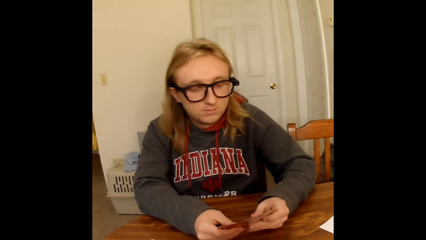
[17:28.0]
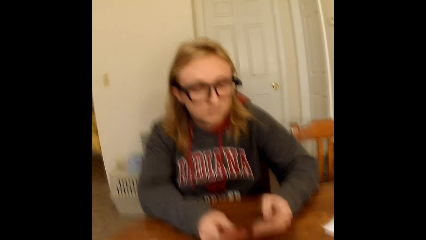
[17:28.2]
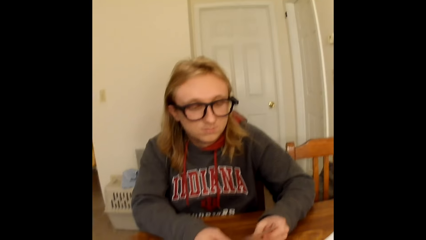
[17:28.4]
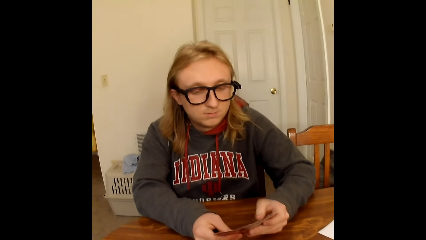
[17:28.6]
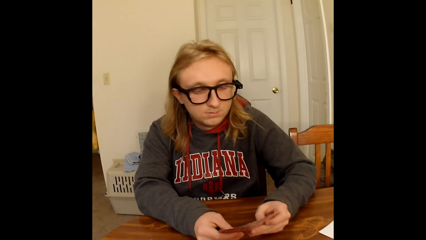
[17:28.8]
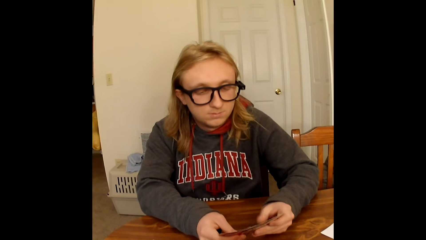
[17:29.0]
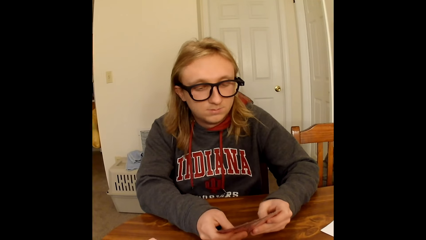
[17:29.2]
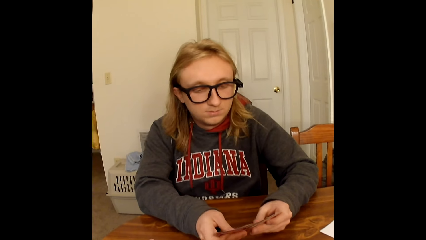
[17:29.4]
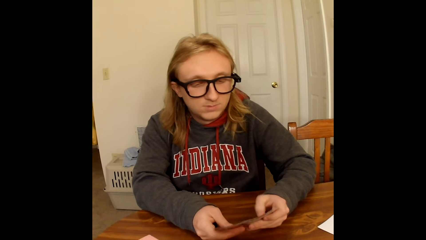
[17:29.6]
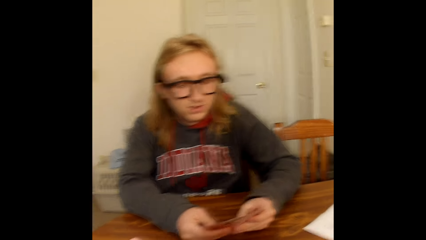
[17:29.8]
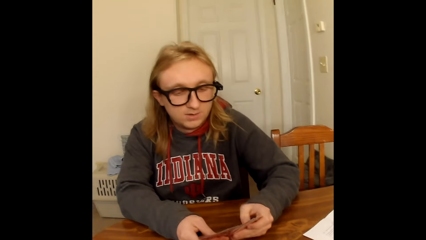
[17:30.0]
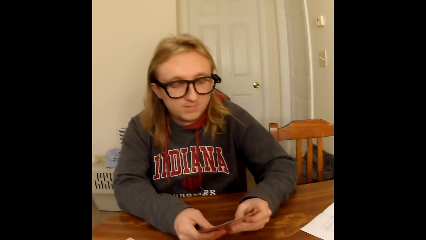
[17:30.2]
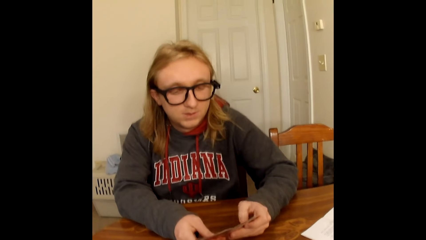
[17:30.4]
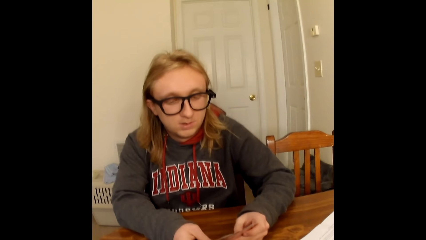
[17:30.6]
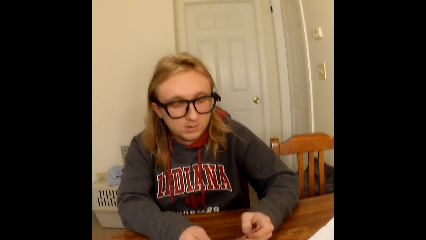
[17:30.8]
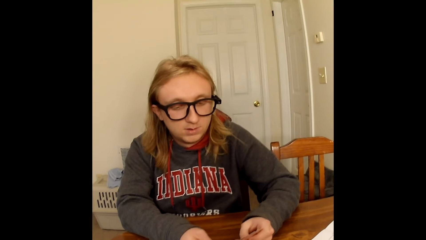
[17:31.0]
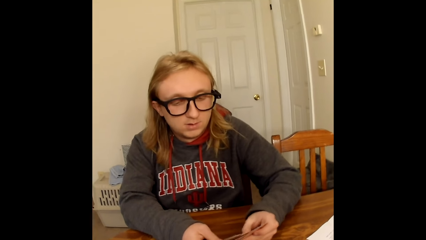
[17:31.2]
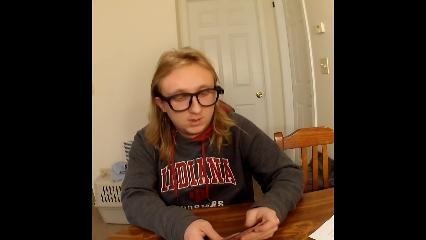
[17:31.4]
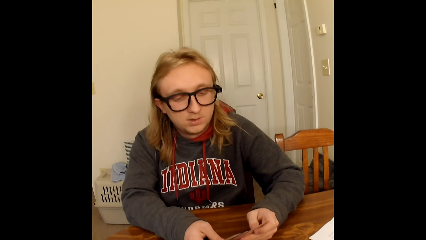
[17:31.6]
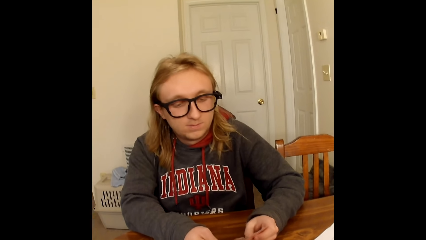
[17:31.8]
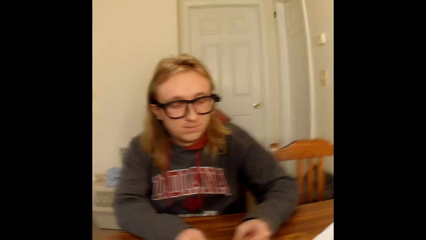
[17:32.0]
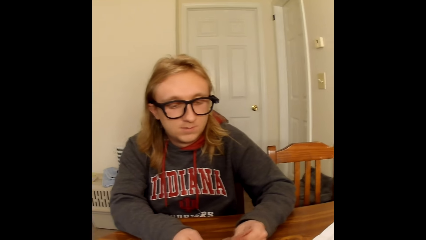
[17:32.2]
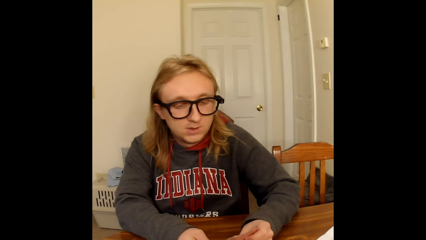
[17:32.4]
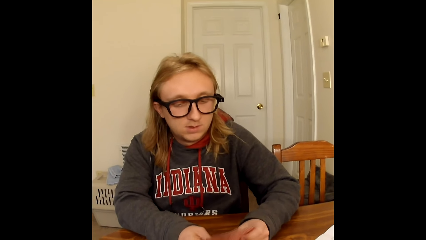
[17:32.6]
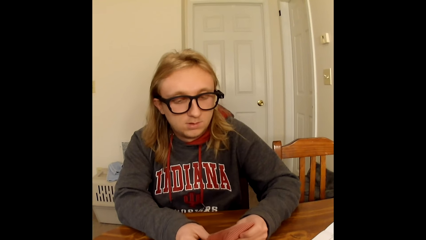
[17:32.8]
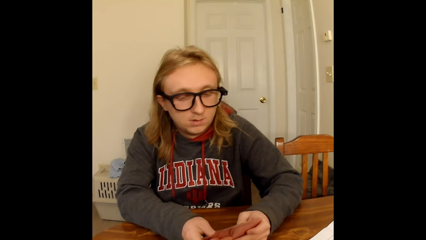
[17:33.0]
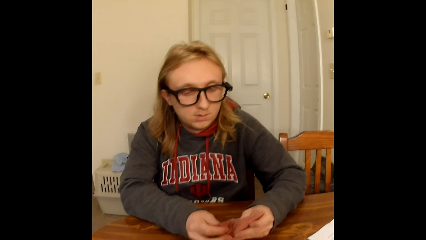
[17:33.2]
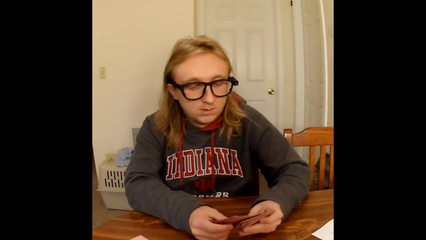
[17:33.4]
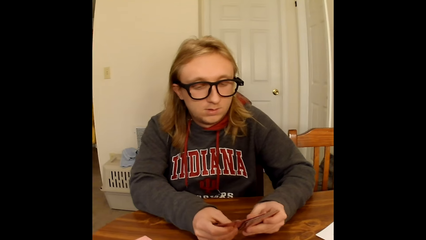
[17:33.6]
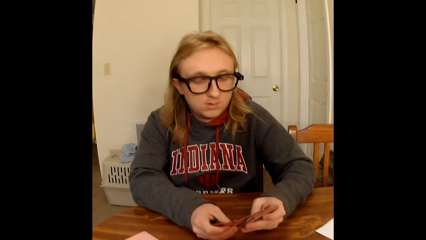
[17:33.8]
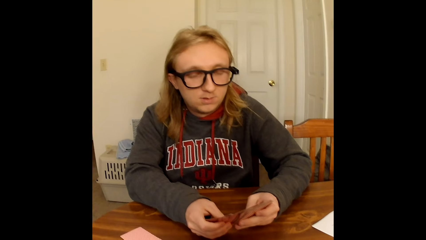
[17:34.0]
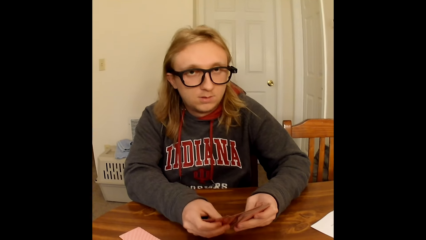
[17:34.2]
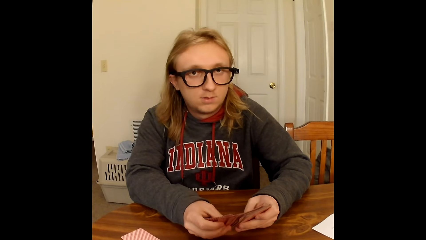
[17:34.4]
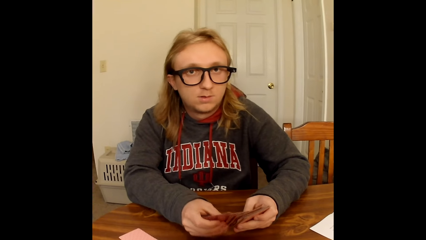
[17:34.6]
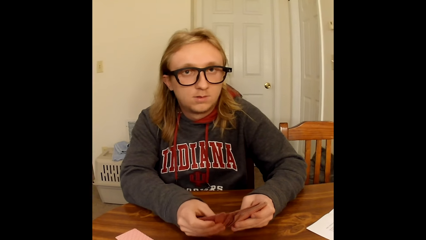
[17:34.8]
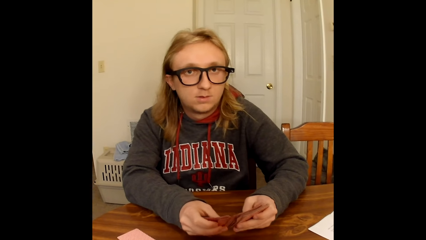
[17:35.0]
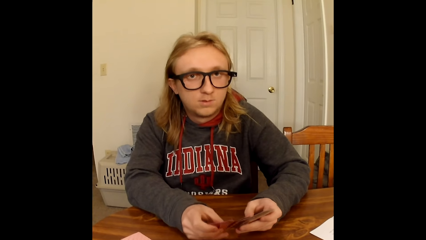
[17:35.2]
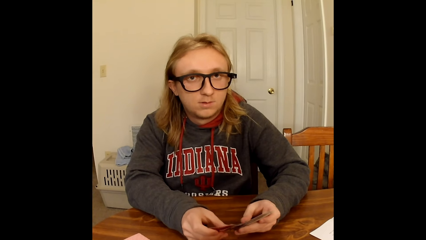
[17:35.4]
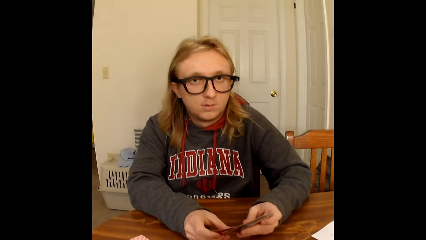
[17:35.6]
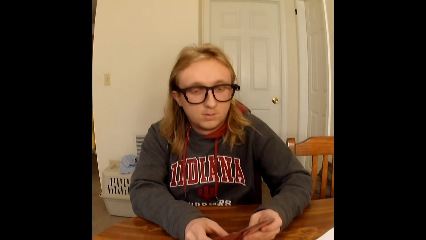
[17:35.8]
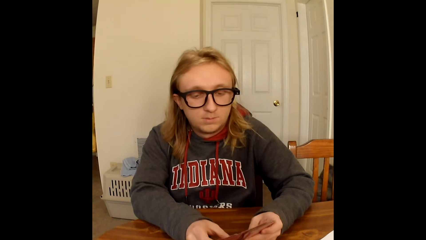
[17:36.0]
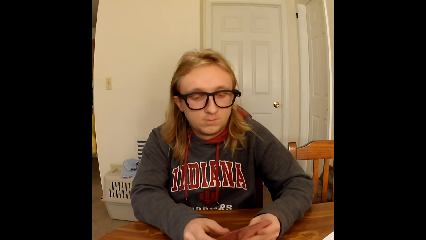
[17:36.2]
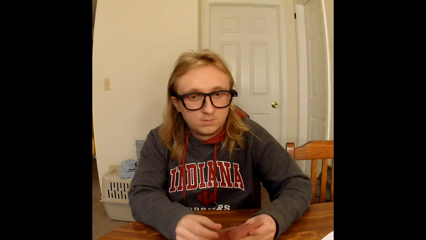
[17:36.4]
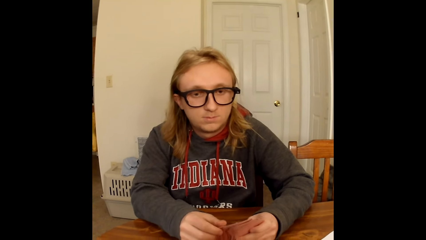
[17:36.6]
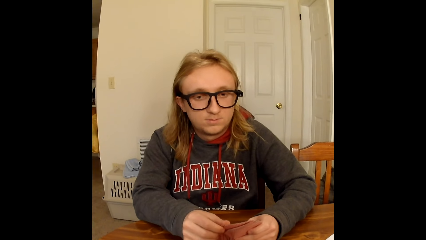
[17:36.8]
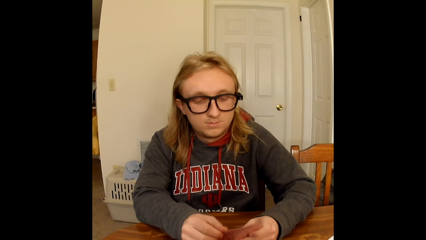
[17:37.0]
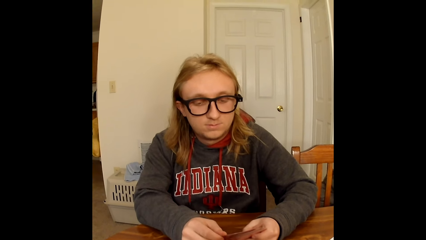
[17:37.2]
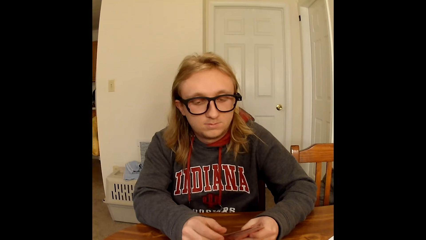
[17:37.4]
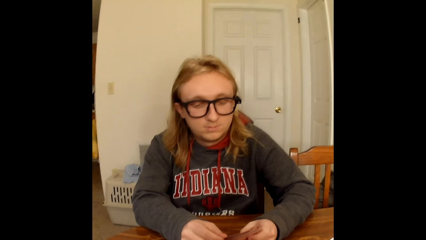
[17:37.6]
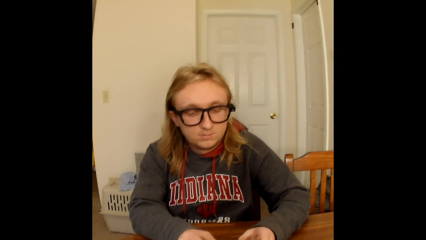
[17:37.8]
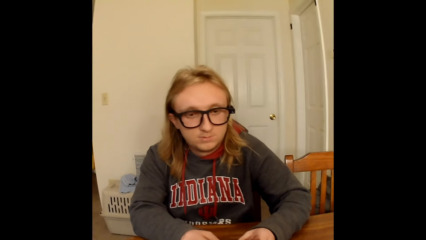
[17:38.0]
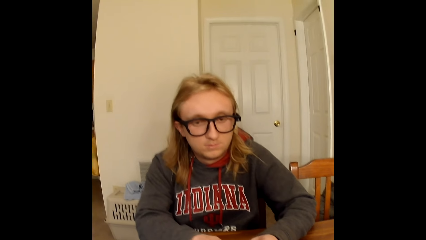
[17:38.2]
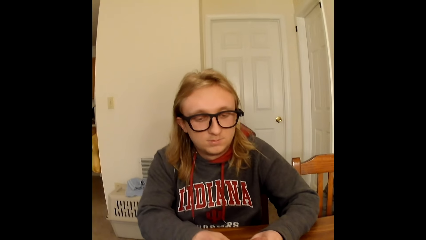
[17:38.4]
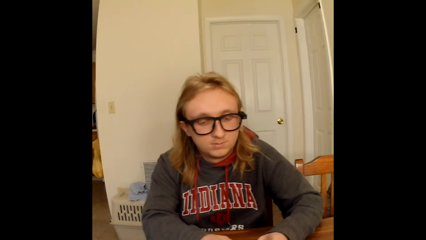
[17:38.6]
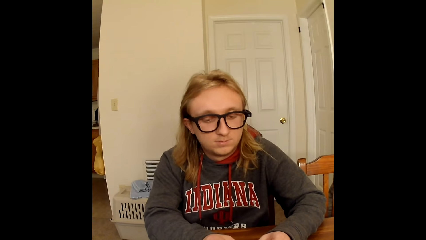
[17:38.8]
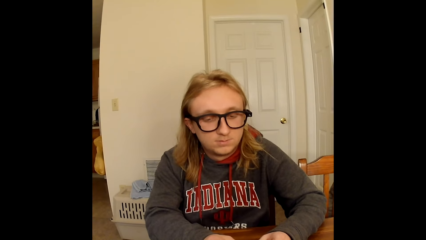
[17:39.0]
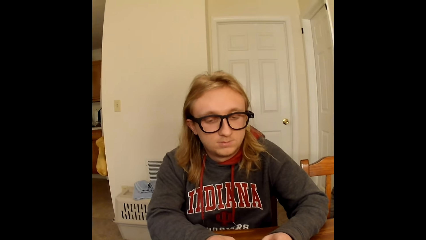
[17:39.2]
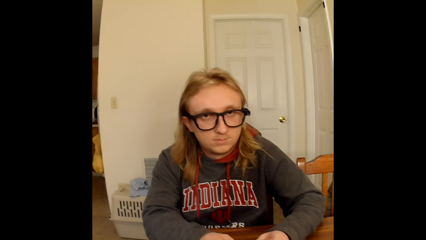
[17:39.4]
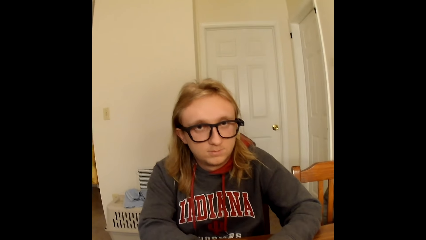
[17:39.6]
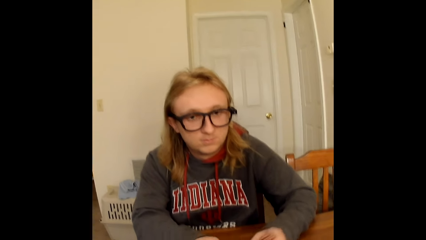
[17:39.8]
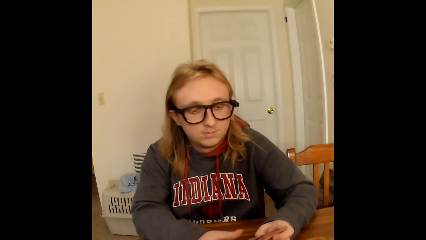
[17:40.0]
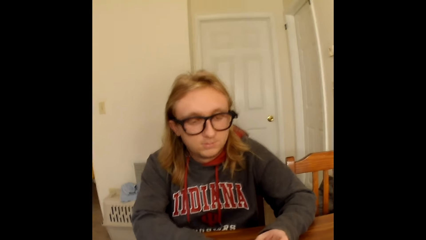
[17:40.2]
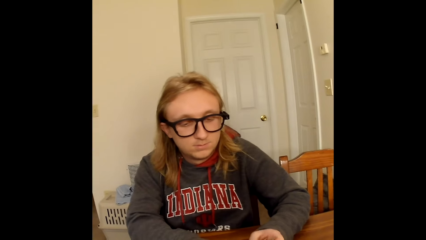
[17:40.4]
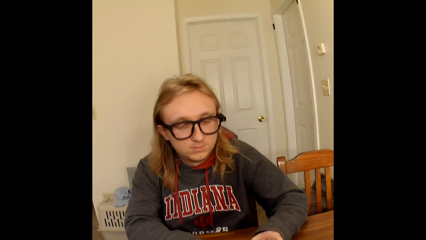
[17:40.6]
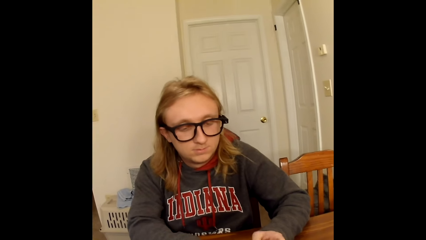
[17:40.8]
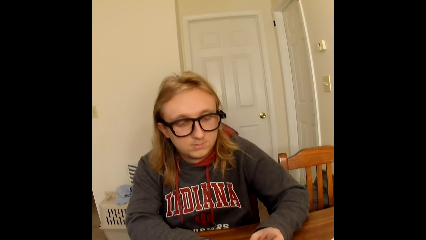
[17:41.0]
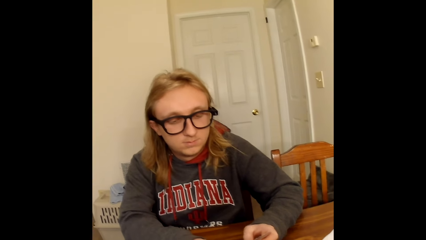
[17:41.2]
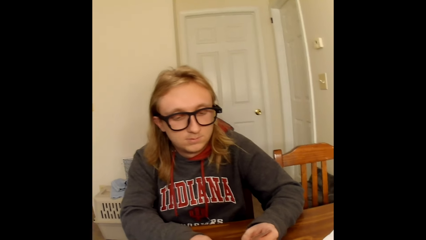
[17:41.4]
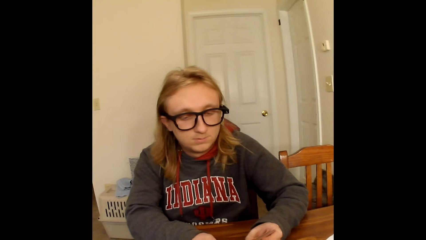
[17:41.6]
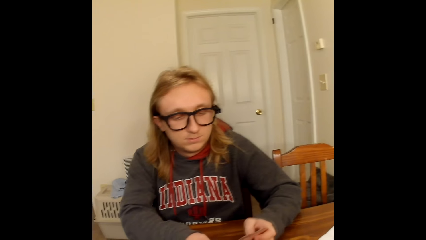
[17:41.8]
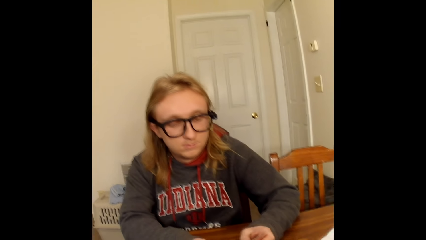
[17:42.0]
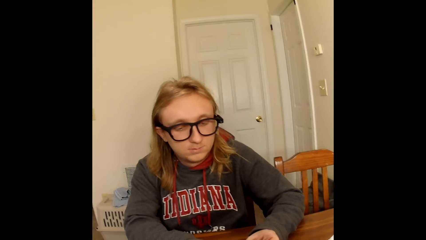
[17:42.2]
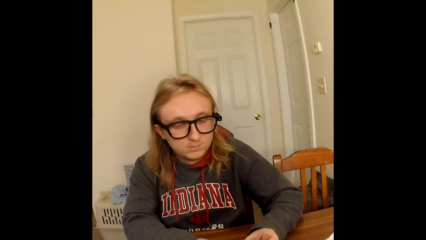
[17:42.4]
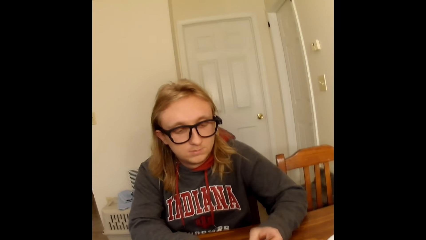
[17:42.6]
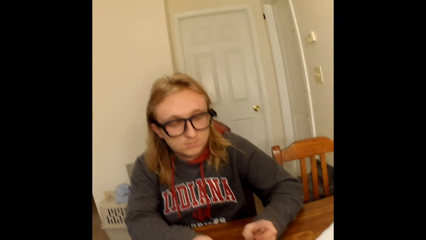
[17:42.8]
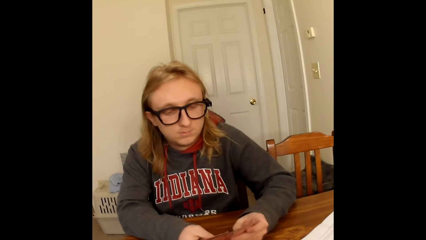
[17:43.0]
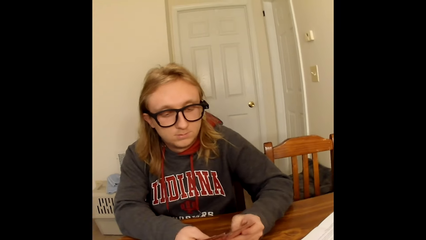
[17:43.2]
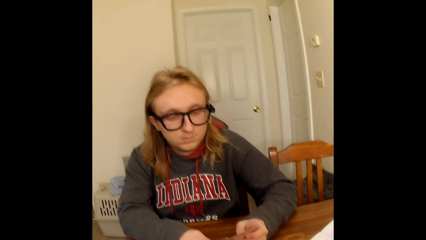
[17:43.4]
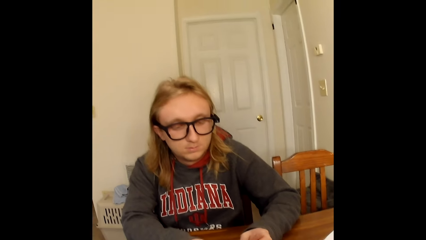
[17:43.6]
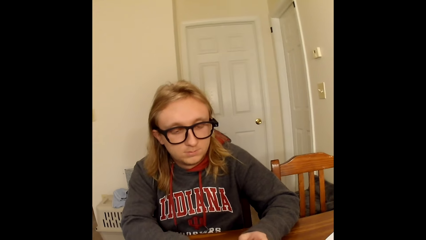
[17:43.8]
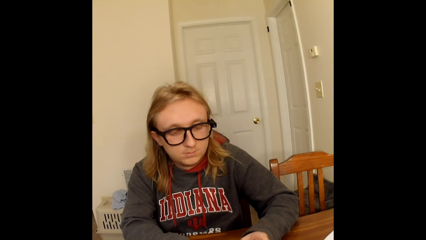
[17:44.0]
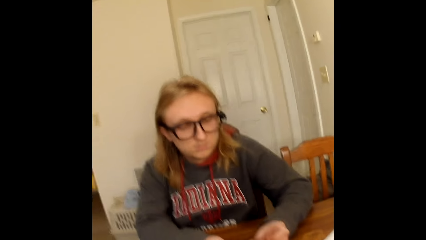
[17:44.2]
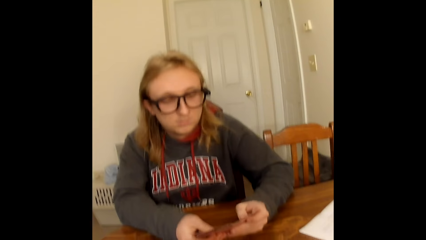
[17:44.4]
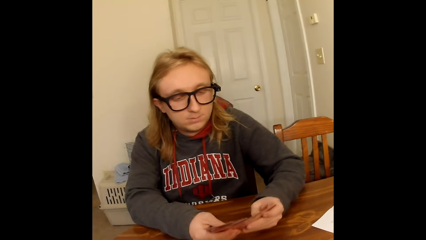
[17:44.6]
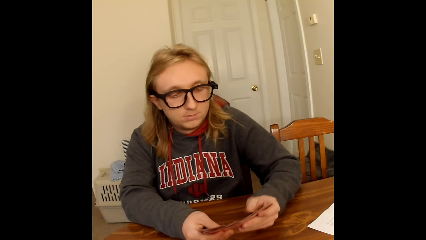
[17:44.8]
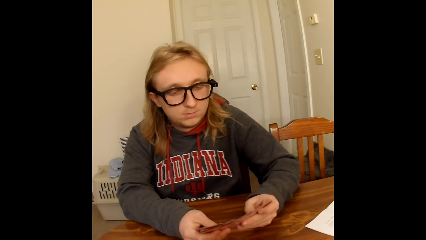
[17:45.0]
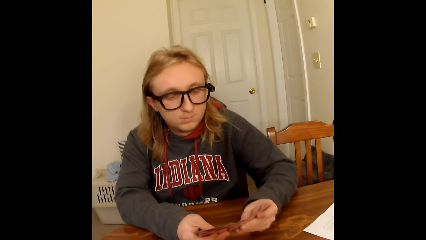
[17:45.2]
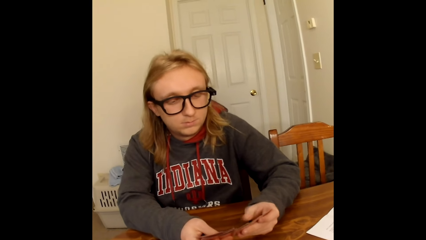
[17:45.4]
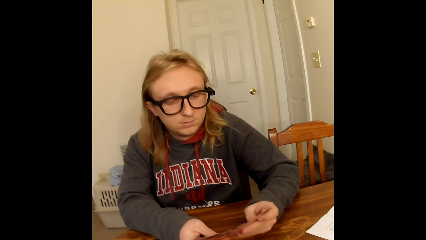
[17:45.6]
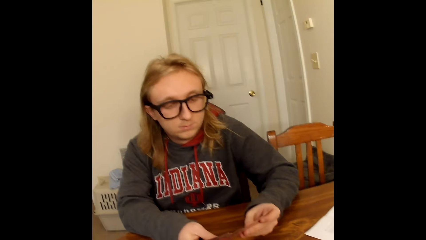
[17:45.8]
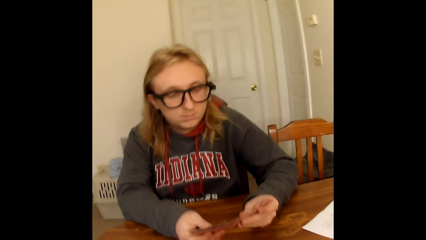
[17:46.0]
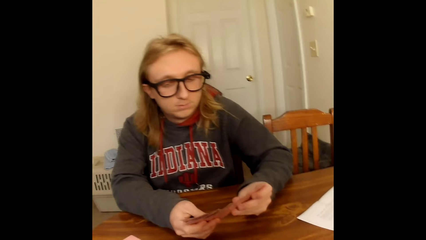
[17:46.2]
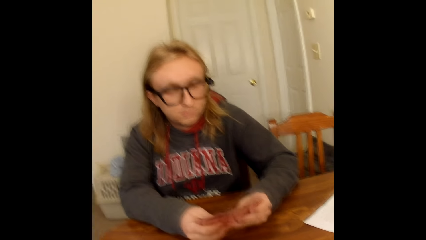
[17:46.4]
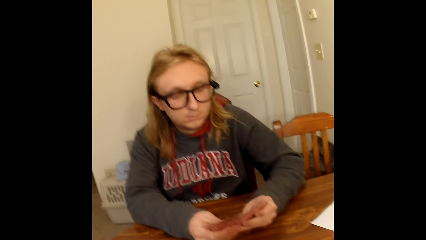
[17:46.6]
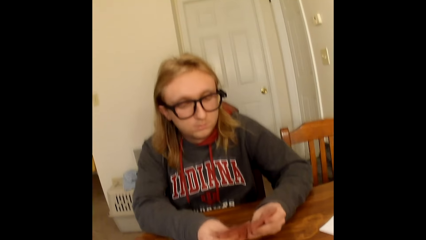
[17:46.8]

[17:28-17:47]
The camera wearer converses. A man arranges the cards and looks at the camera wearer. The camera wearer converses. The man arranges the cards.
